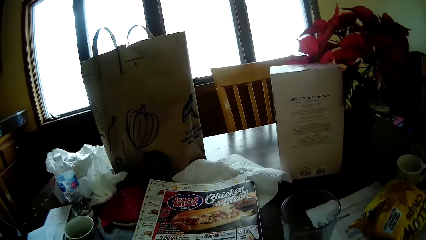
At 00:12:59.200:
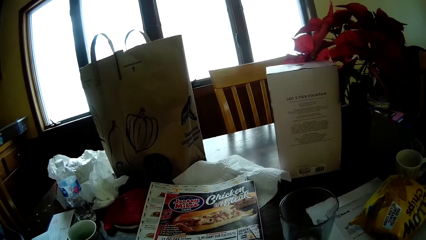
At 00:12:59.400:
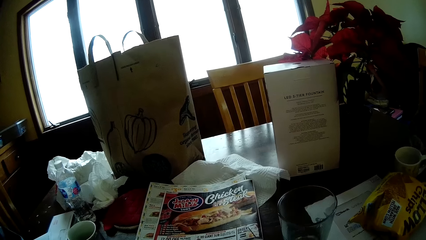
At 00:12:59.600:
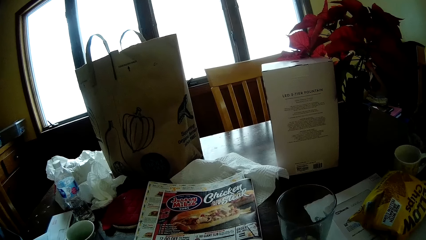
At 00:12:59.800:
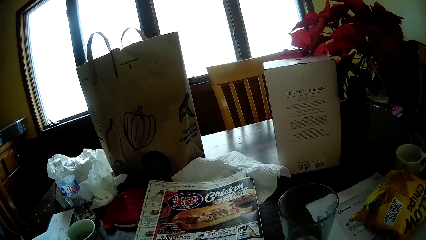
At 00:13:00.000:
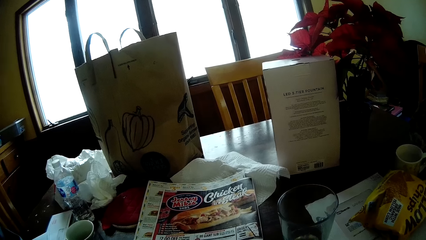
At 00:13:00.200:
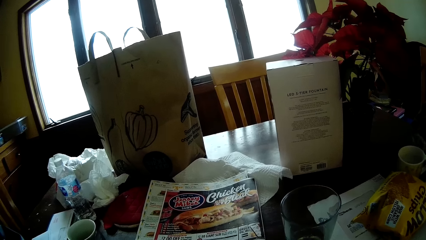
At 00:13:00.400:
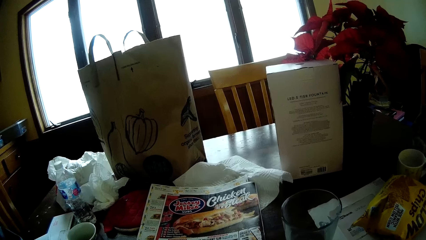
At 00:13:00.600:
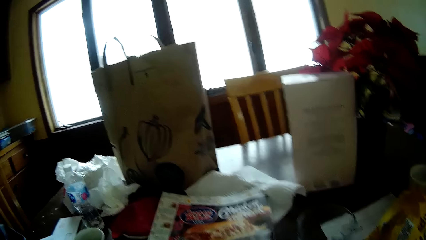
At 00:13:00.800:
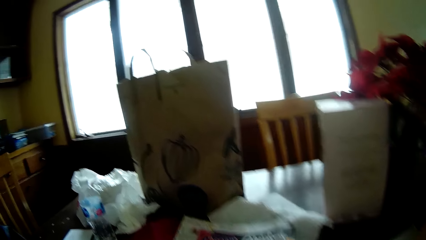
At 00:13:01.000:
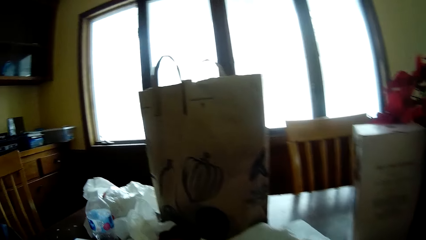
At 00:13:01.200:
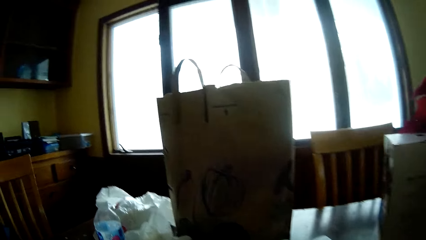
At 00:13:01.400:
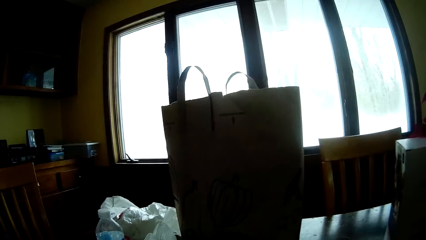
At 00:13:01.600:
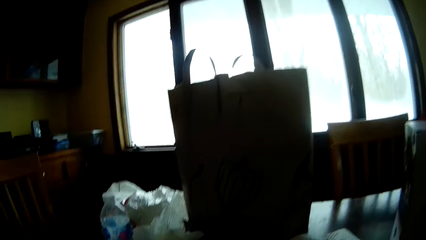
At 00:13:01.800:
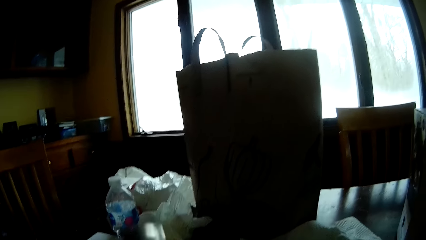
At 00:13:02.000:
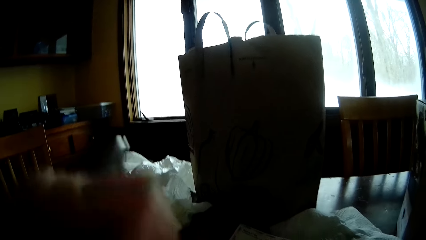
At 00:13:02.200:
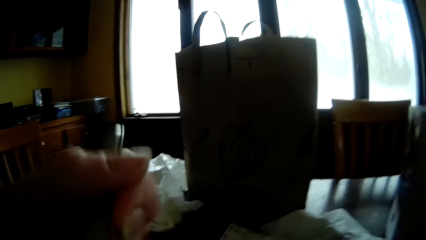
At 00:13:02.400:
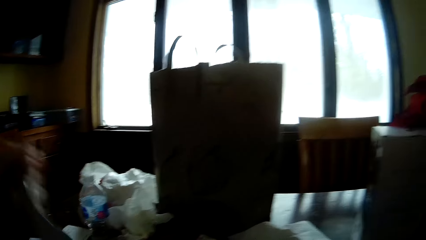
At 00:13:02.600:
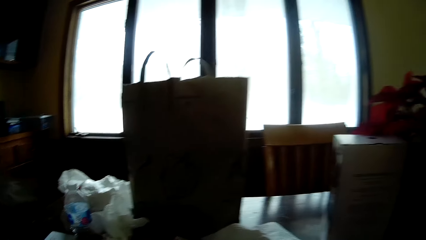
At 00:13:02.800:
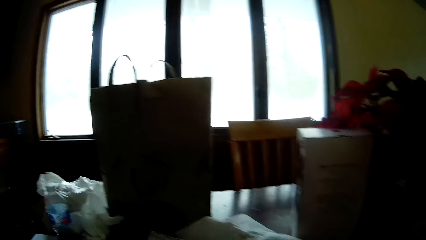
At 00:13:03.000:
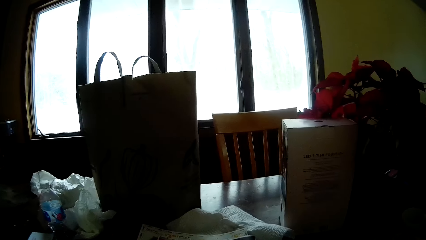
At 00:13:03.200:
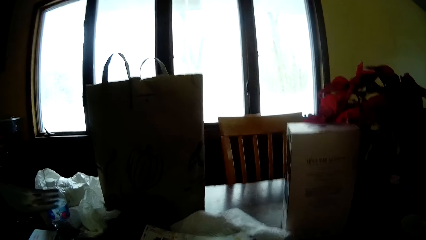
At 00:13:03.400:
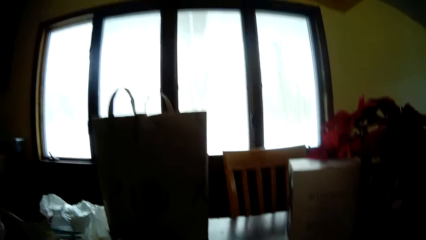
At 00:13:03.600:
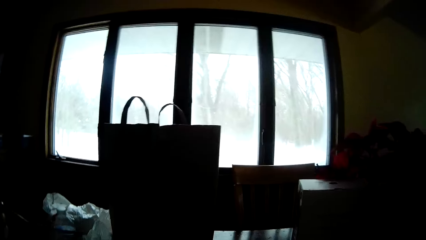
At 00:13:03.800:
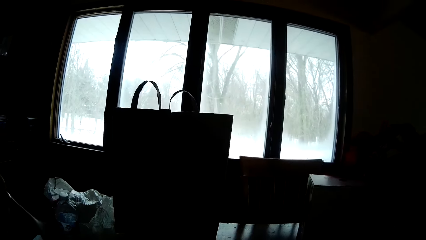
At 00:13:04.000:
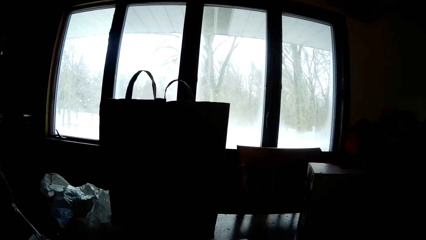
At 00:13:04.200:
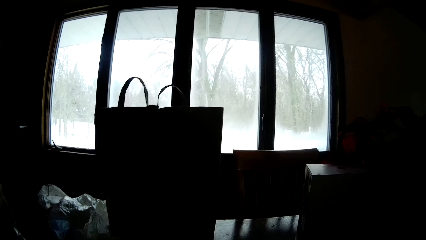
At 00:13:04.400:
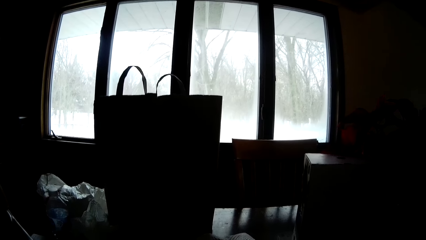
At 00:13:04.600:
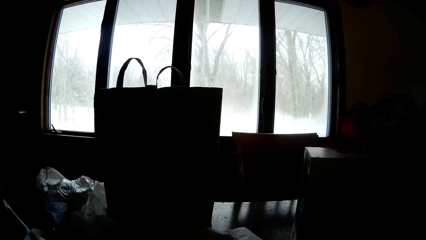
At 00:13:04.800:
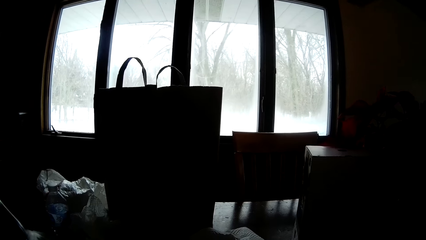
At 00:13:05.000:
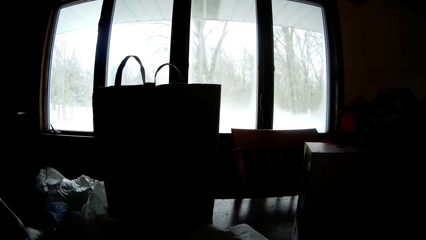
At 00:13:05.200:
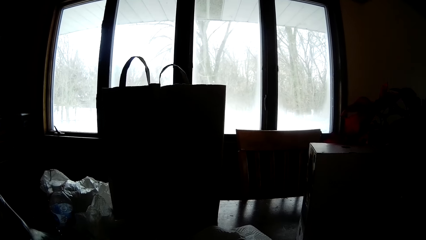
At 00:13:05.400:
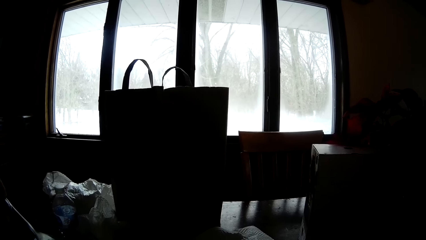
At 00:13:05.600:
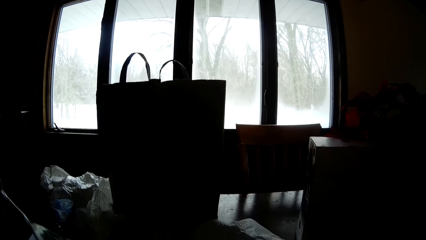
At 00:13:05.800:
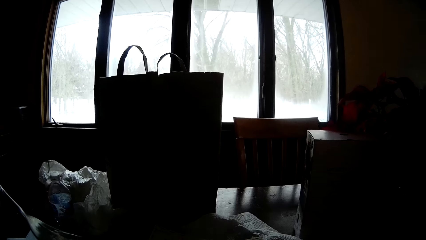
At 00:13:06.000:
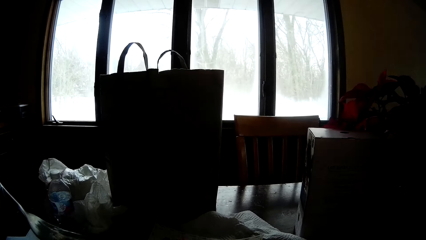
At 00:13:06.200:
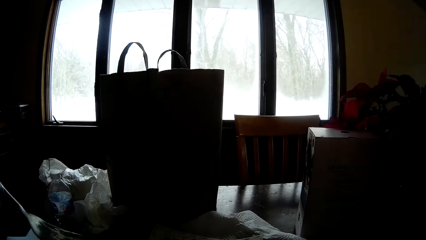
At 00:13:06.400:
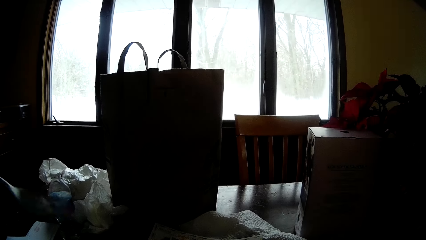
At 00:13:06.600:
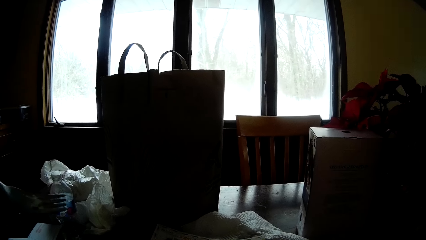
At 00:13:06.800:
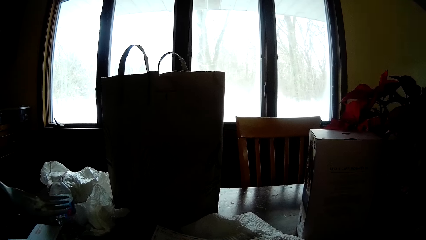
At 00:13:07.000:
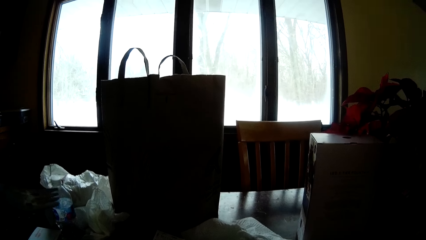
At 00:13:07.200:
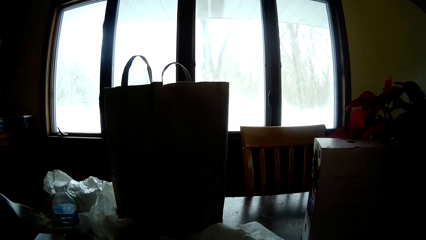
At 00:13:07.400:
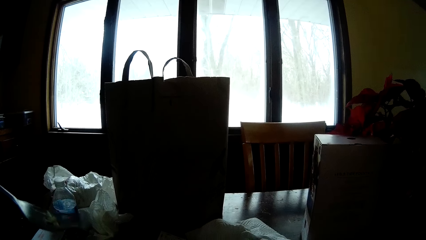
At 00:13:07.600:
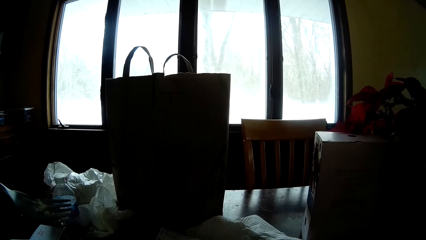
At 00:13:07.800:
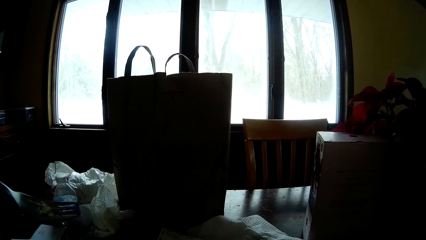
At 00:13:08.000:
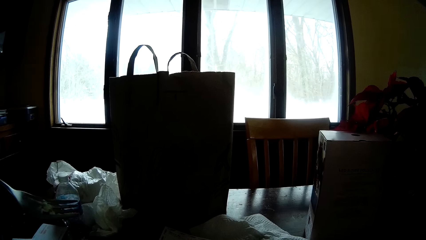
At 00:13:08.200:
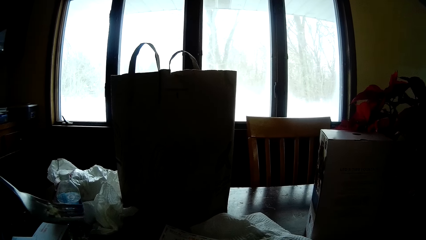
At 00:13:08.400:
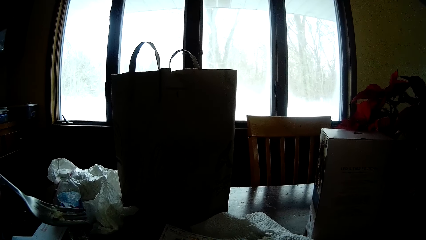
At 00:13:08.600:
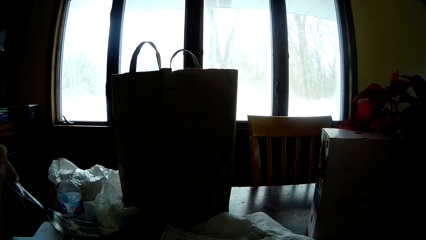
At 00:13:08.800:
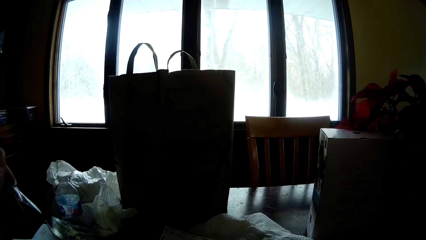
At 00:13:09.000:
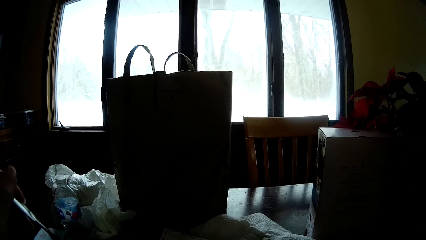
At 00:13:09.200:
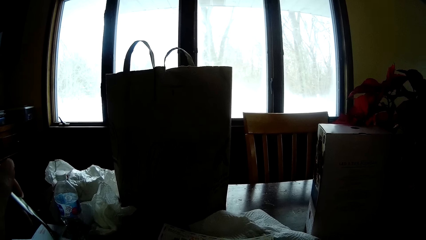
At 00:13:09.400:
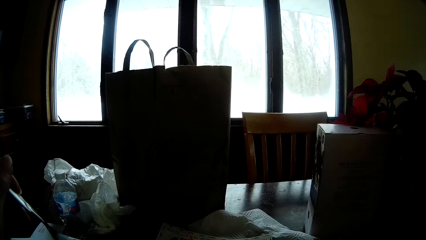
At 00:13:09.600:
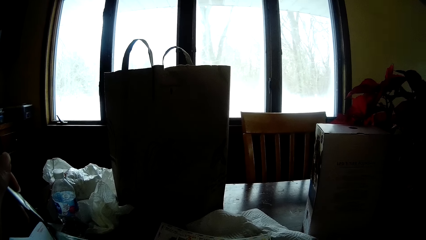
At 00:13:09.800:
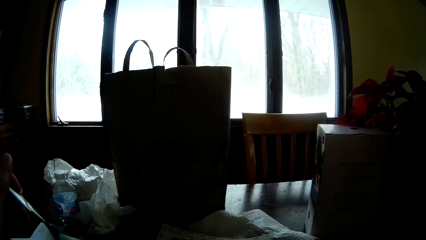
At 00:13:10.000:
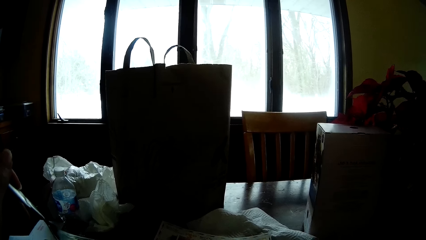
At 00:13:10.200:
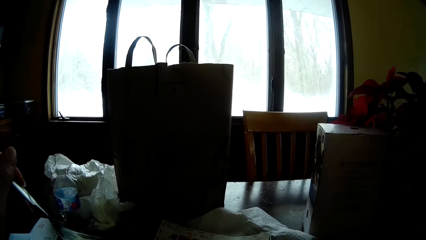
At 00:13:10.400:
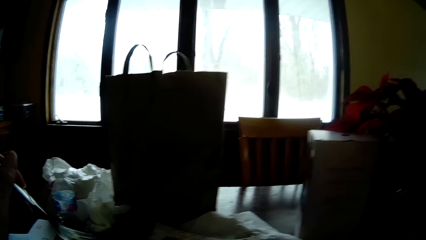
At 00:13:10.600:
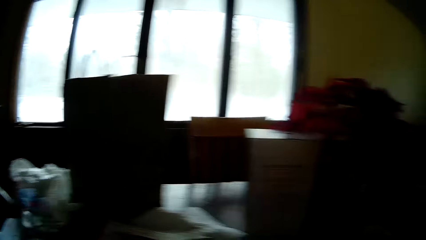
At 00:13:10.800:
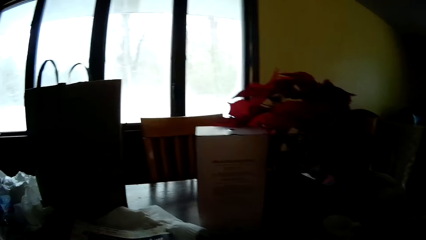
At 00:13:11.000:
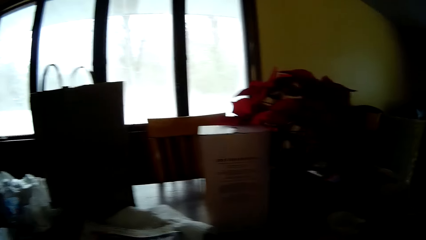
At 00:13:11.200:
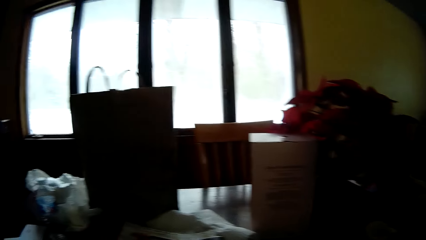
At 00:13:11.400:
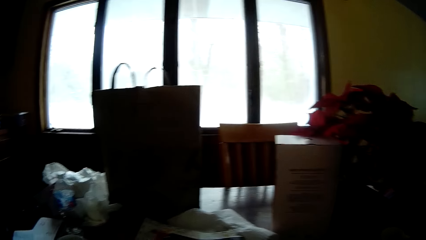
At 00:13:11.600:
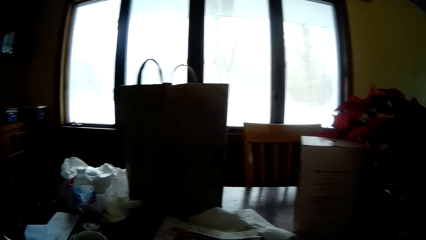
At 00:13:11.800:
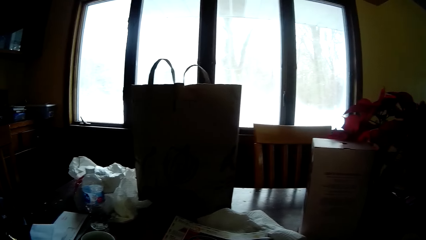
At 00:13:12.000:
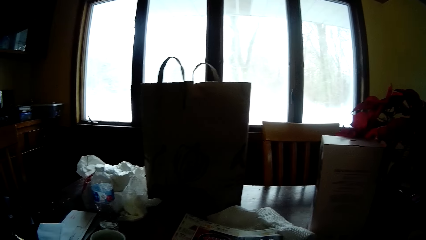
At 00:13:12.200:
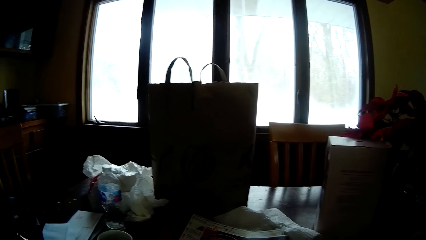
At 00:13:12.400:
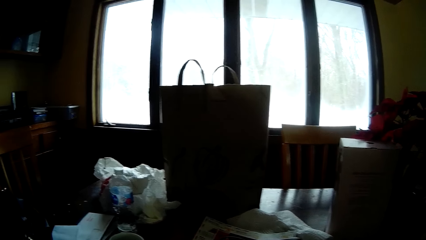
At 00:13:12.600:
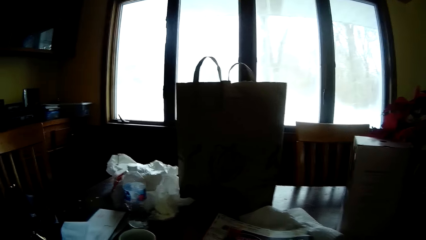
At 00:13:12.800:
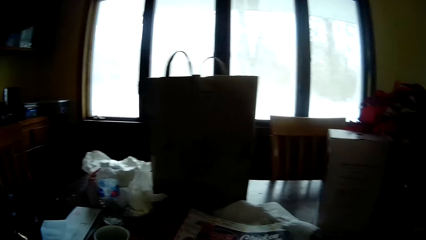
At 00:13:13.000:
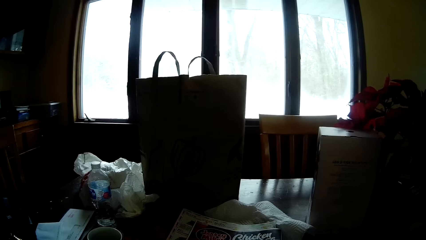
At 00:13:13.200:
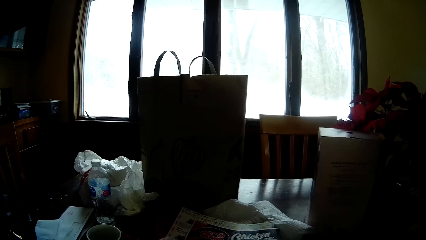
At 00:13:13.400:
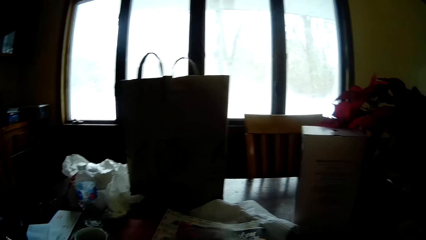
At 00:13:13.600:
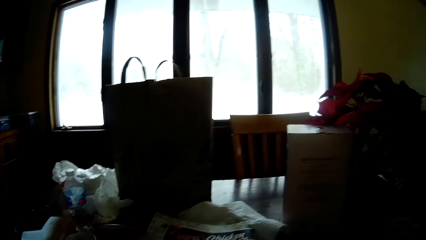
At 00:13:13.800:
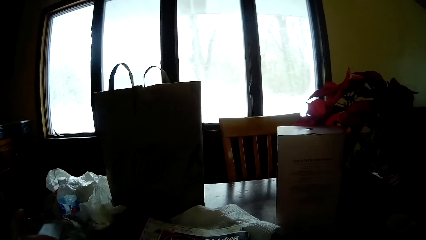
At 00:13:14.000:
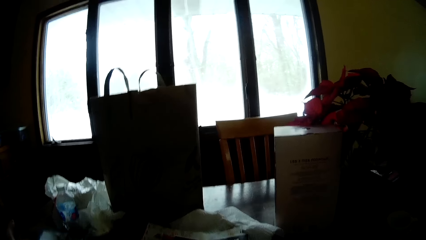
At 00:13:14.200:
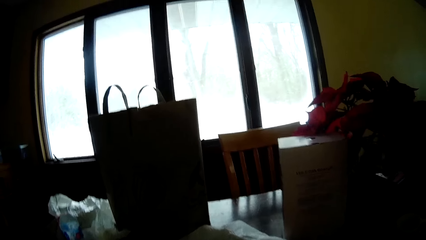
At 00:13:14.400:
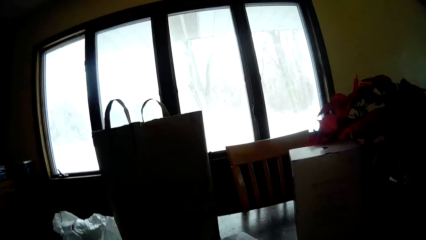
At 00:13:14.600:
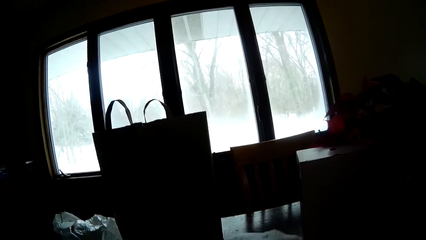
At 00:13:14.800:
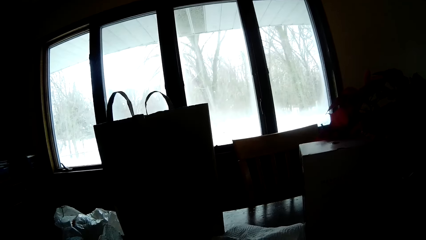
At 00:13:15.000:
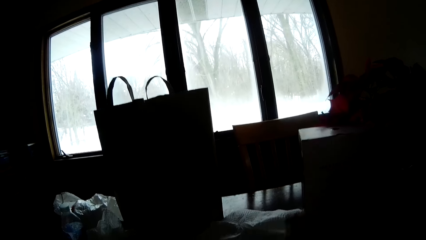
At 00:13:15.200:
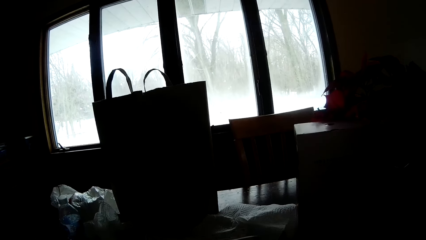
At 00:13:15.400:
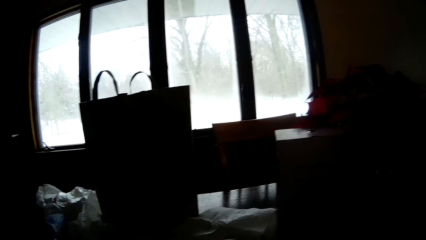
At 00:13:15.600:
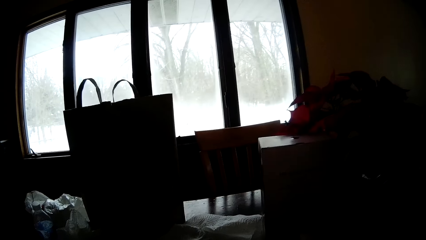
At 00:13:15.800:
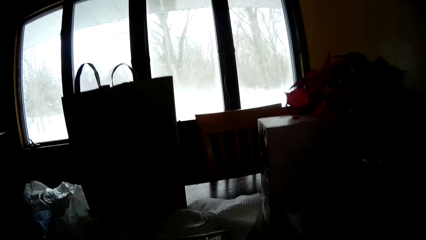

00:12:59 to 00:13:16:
The camera wearer looks around. He eats the salad with a fork in his left hand. He holds the fork in his left hand. He moves a hand. He looks around.
